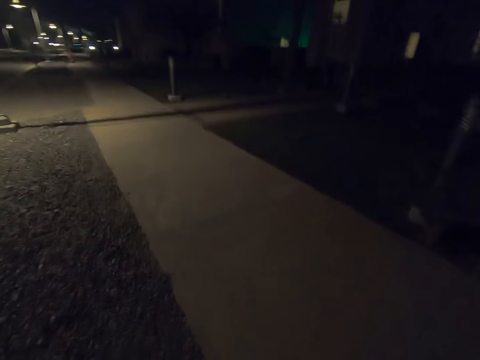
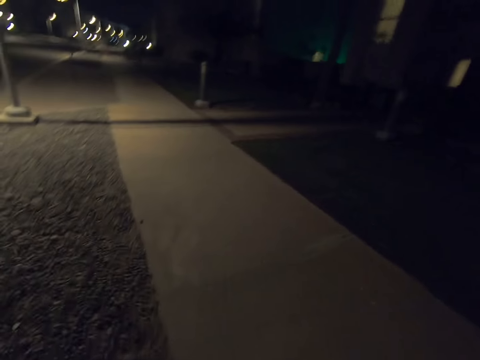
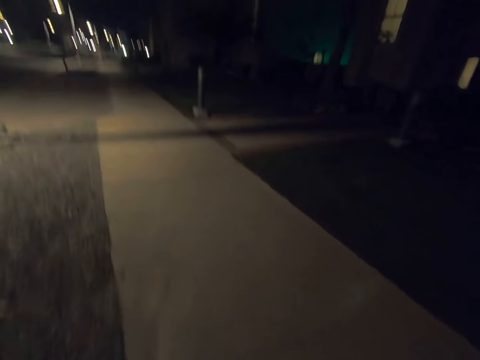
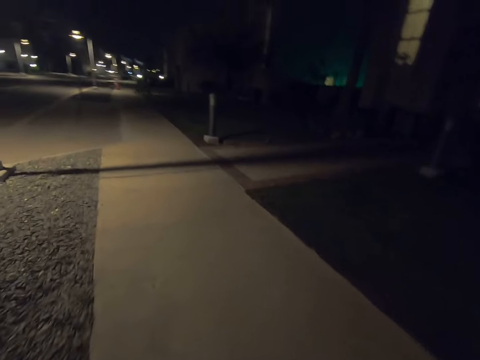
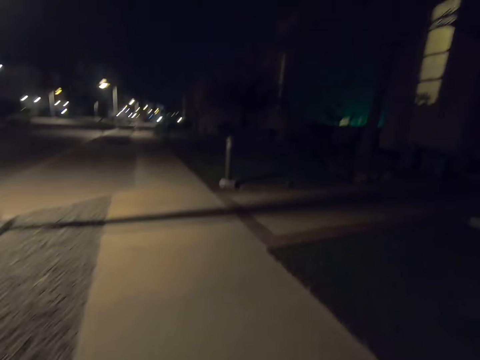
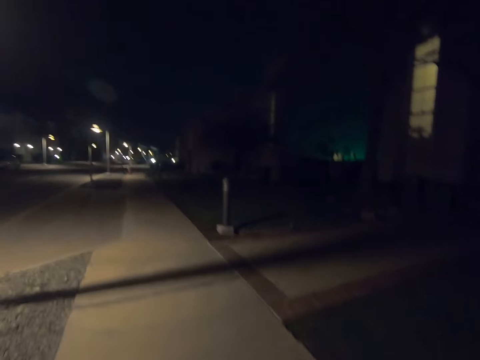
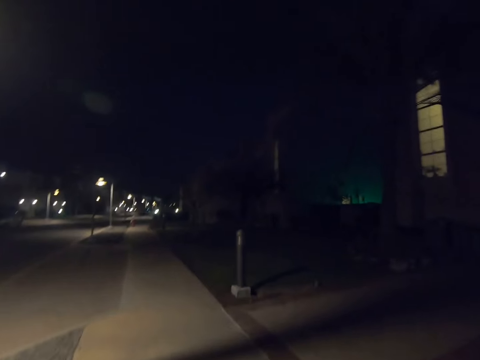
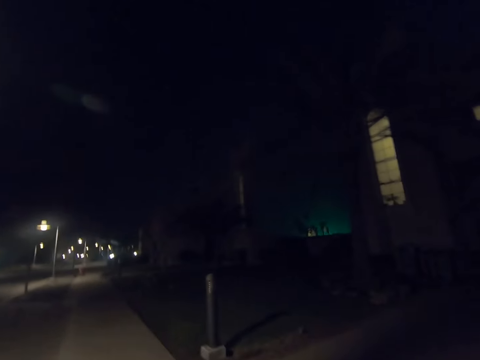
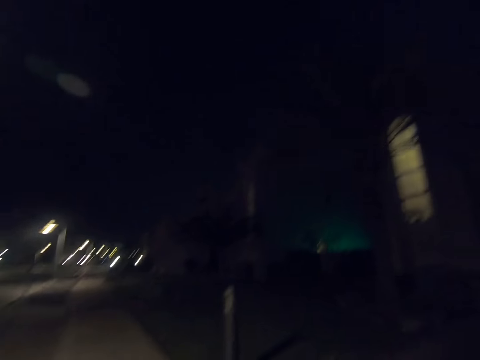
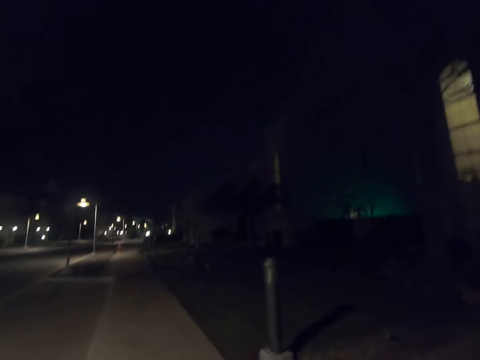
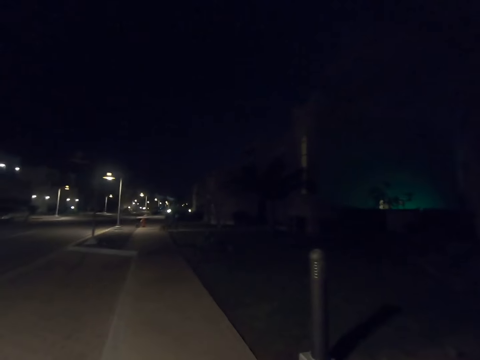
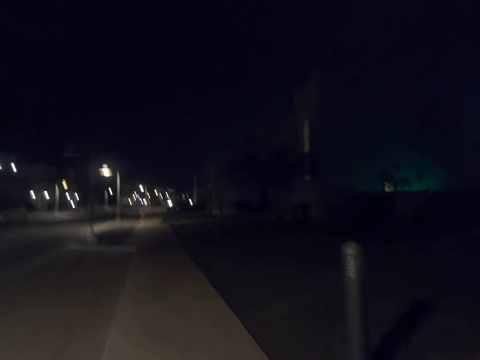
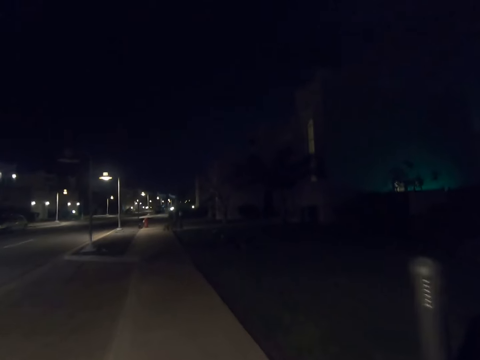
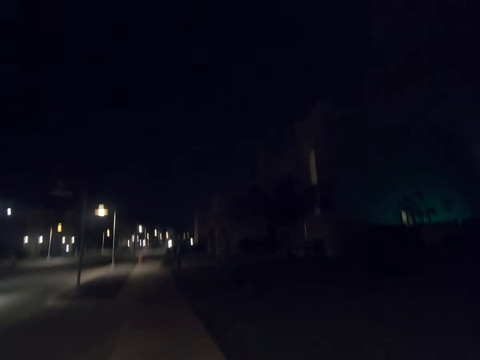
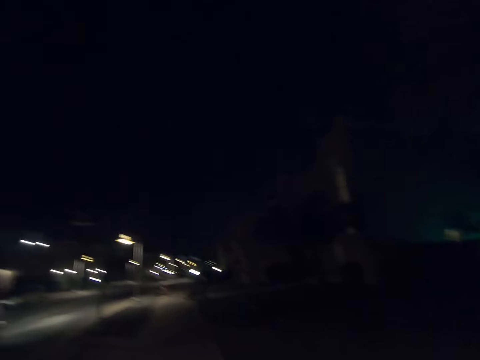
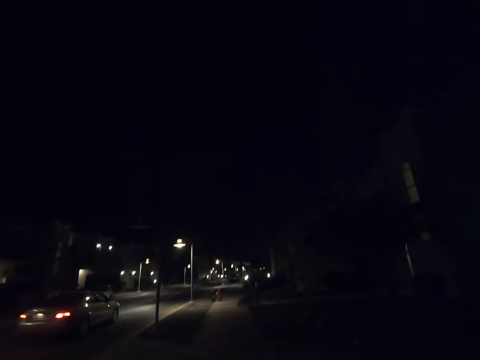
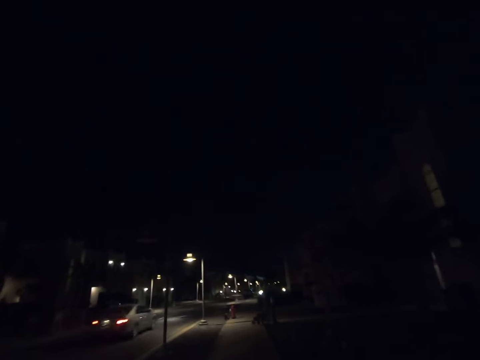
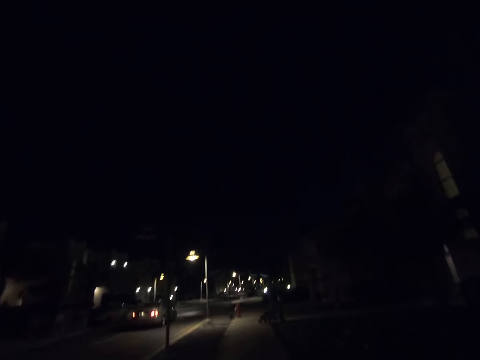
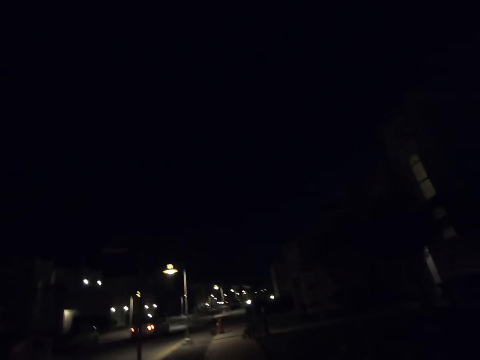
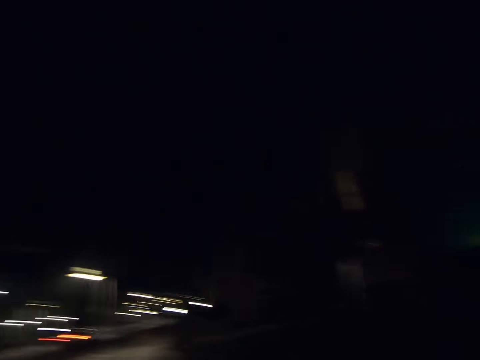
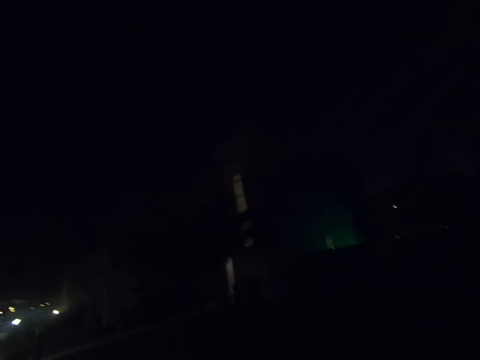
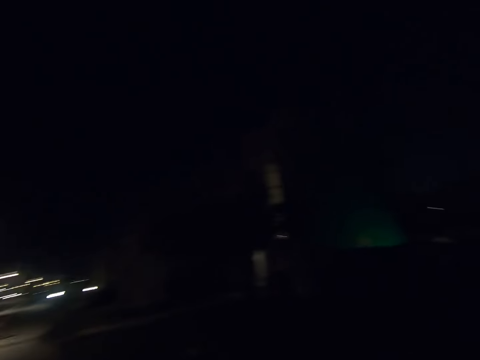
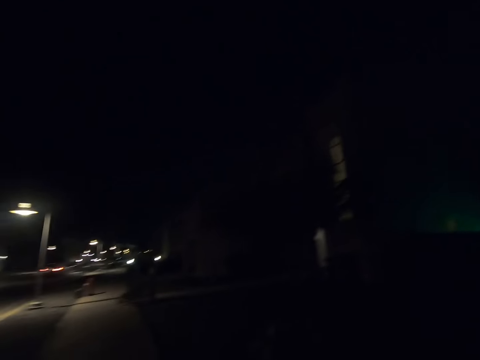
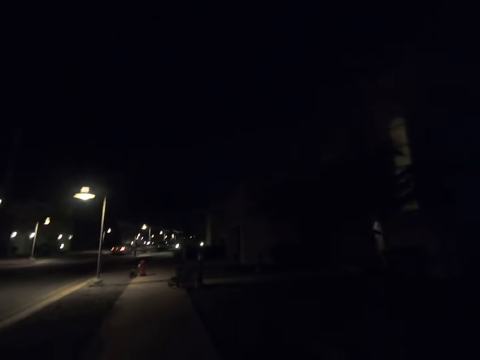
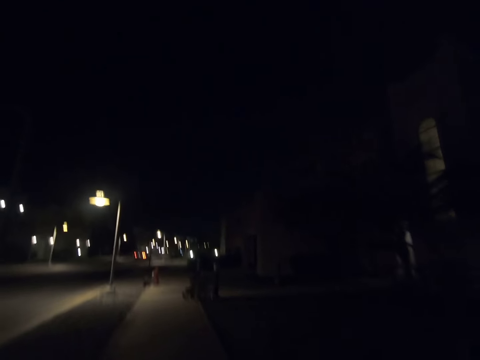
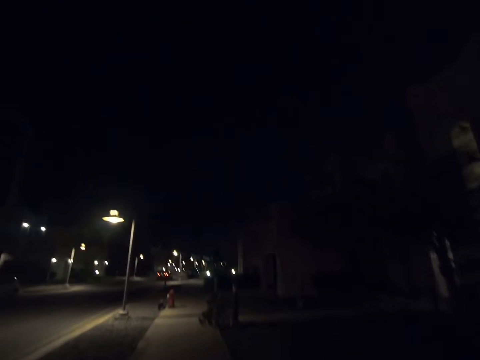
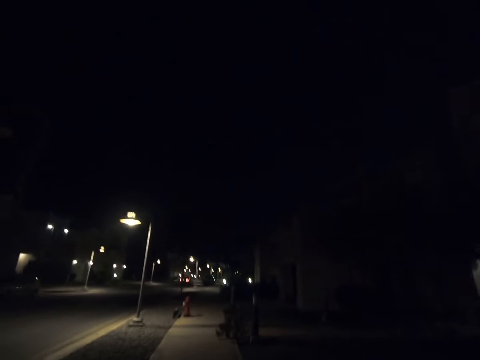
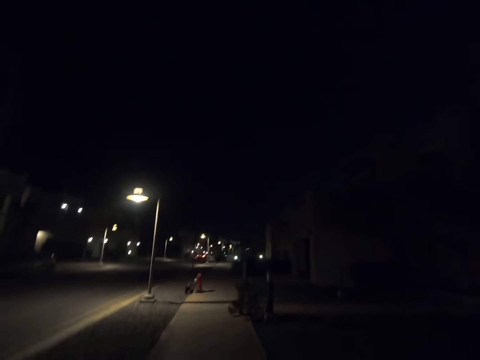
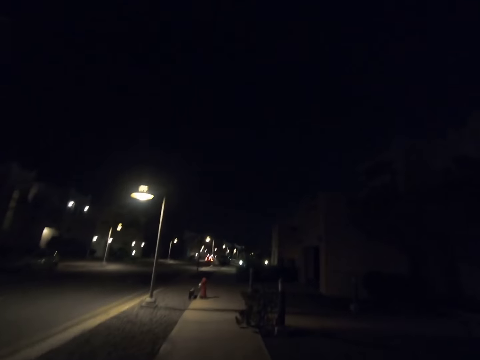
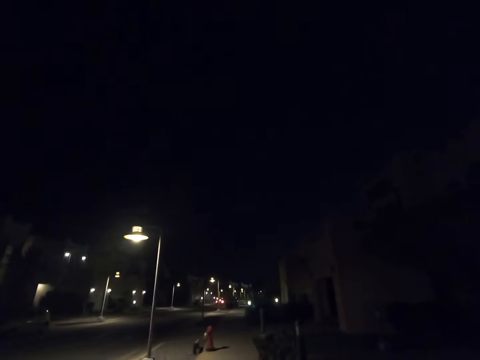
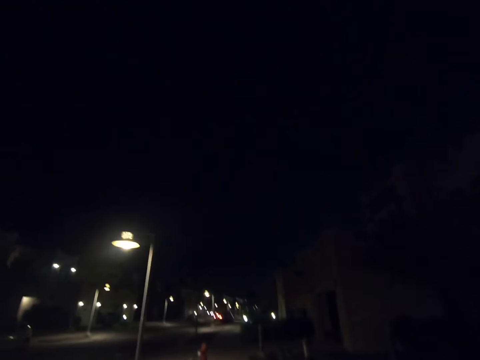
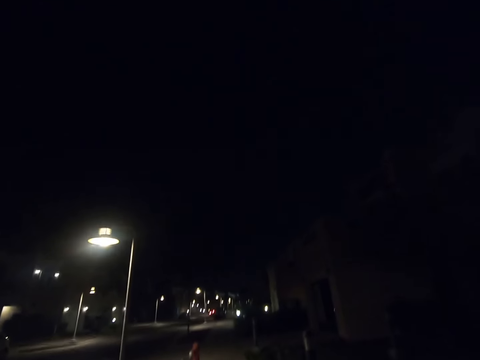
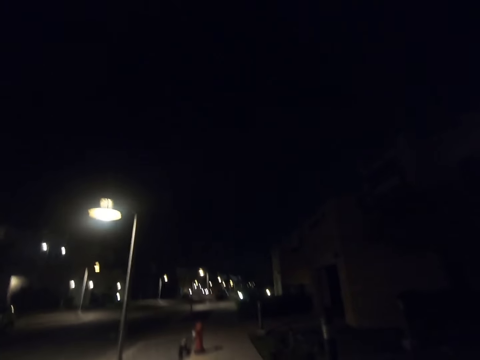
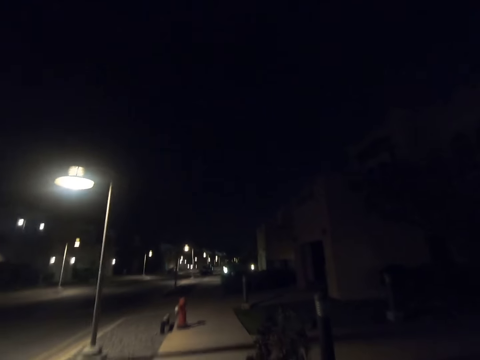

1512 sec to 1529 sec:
The camera wearer walks forward. They look left. They look right. They look forward.

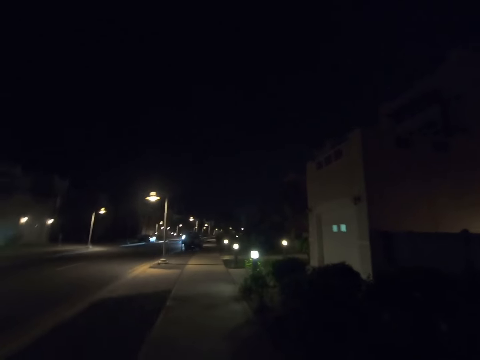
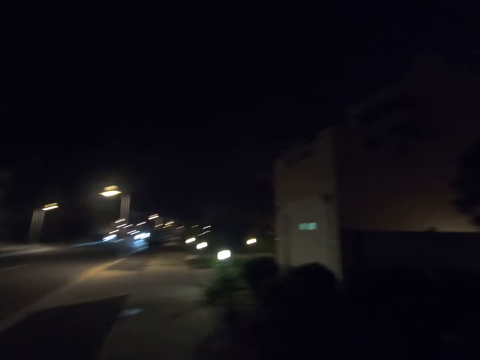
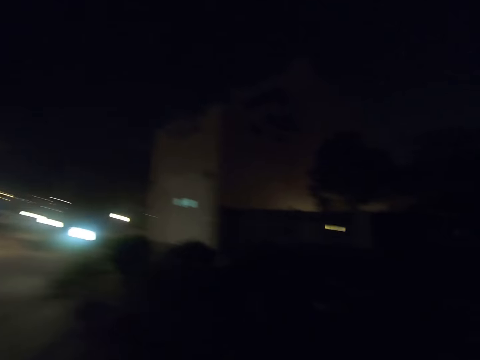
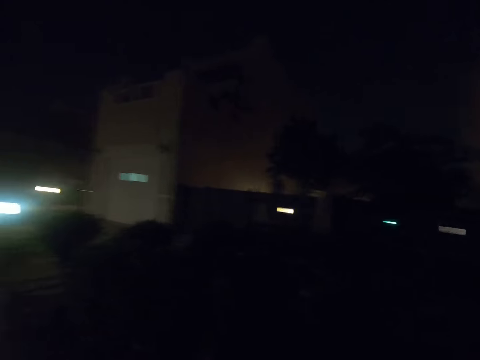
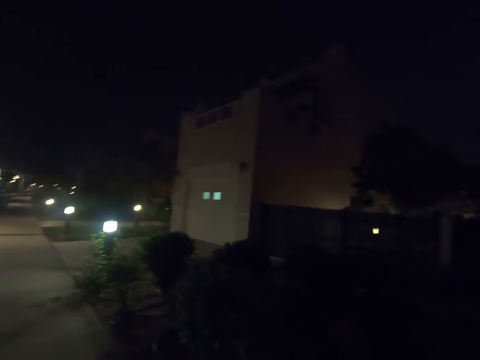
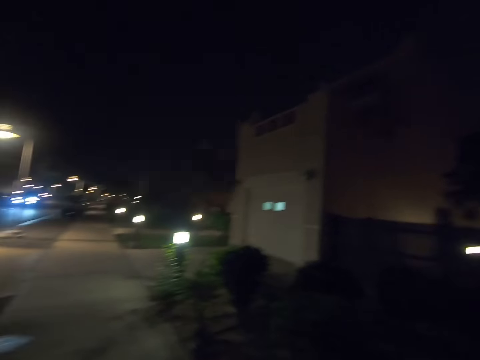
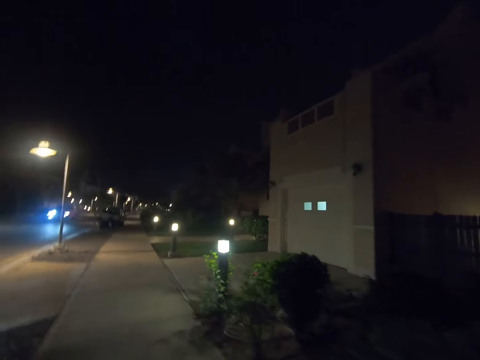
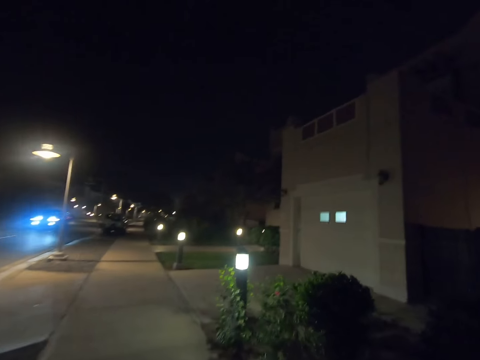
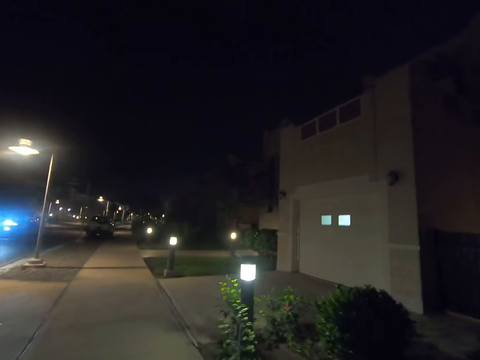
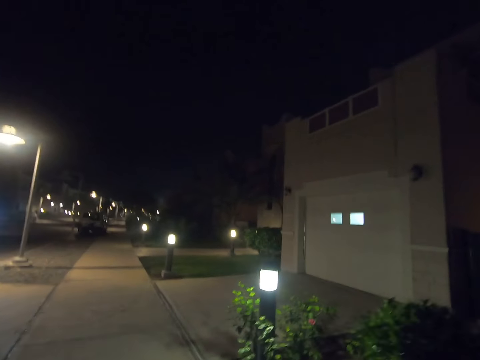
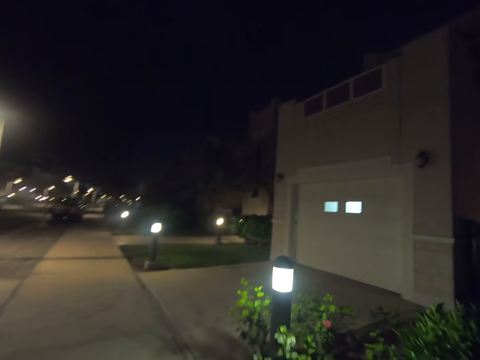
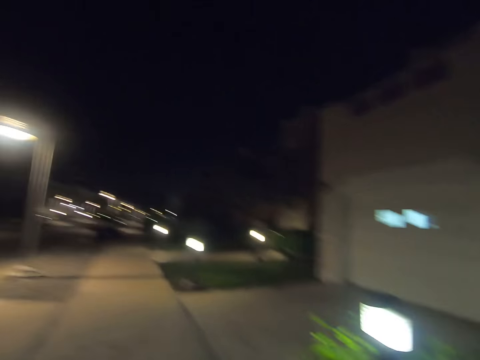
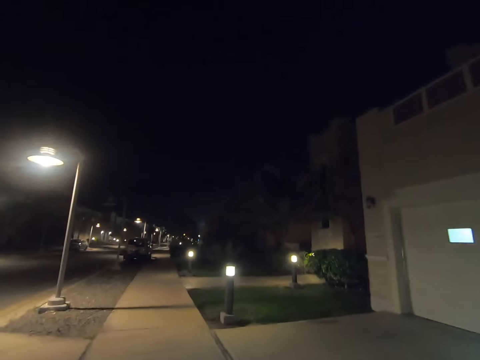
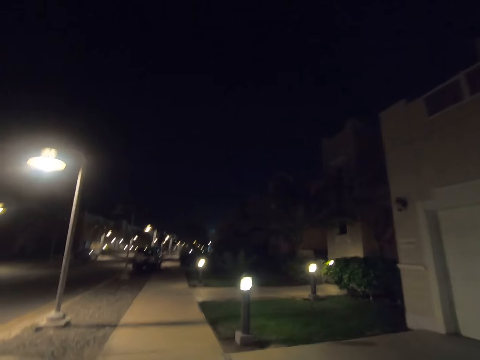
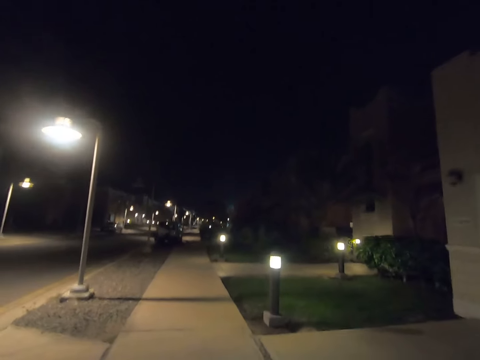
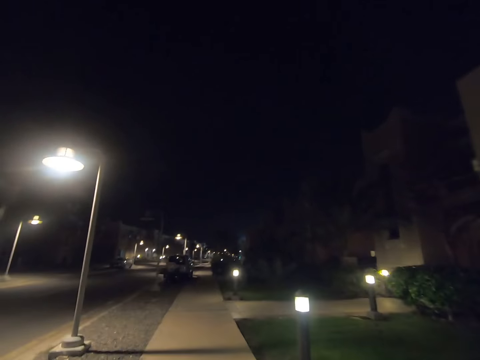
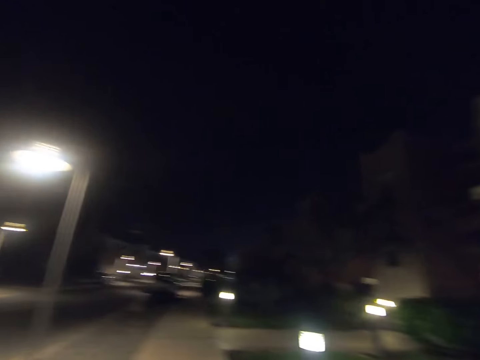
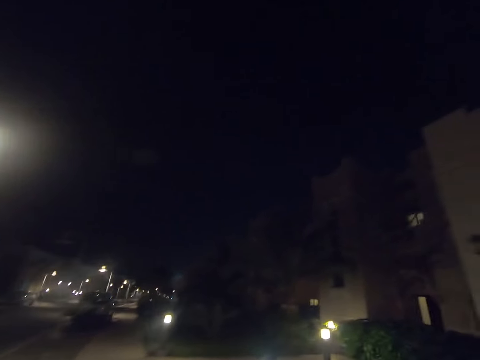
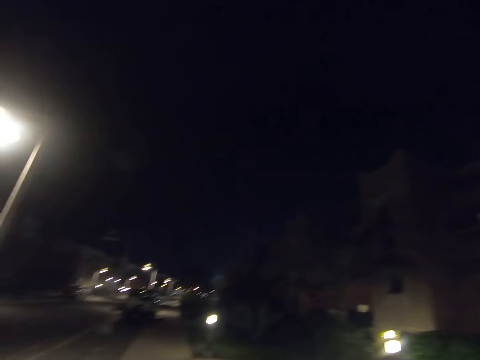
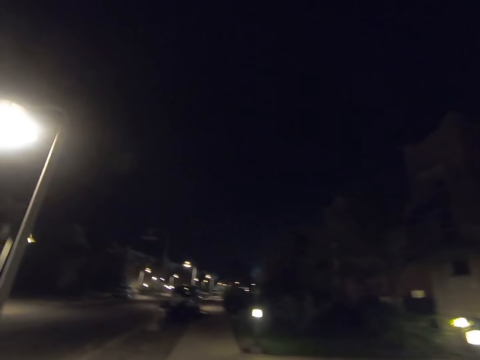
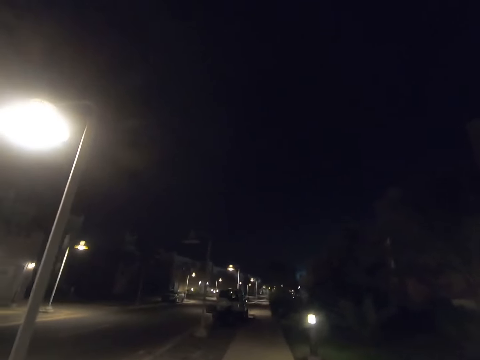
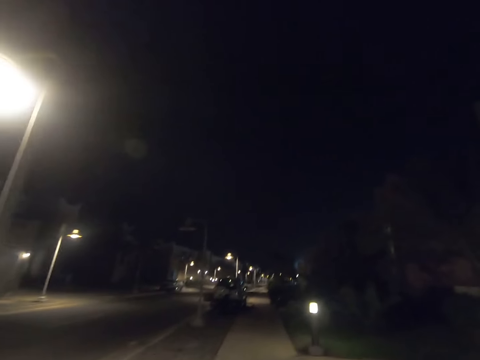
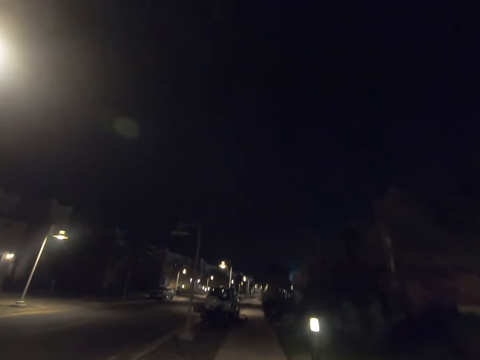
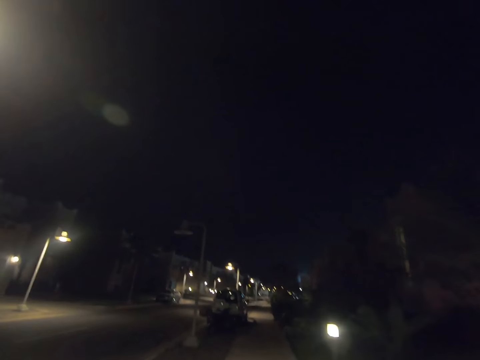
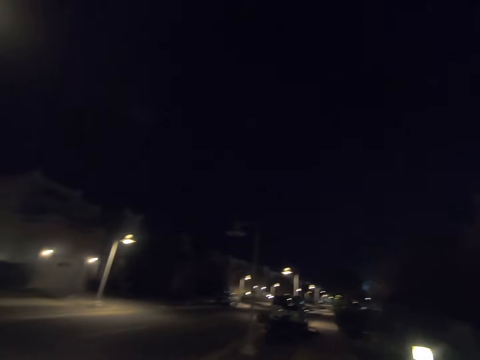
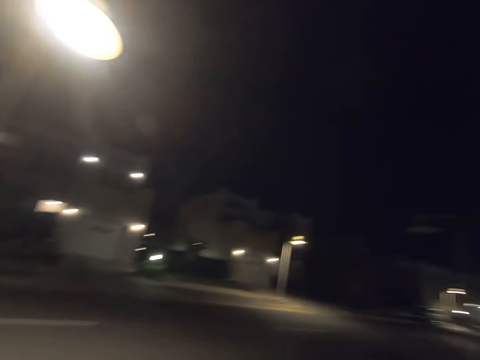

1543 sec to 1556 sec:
The camera wearer looks right. They look forward. They turn left.
